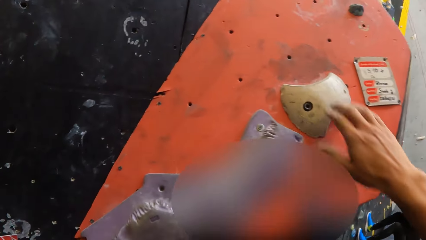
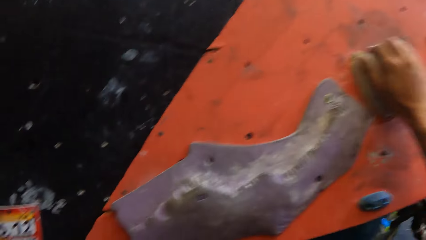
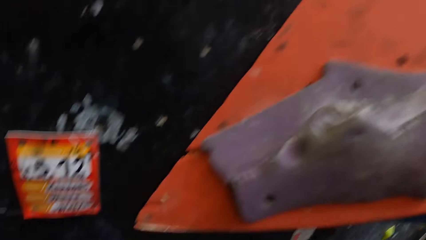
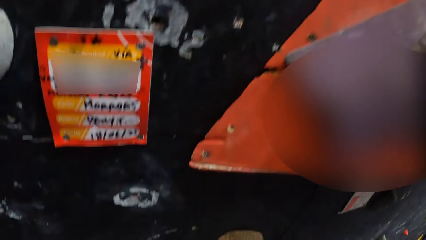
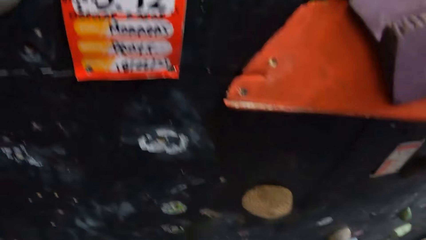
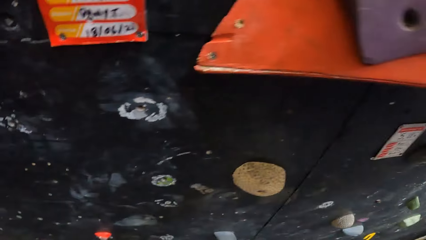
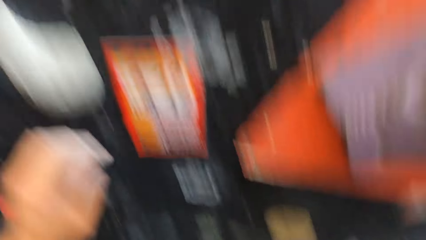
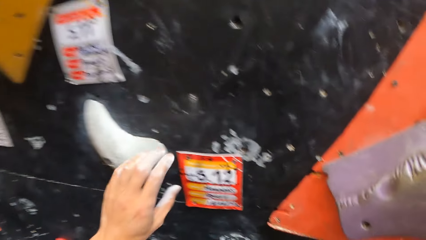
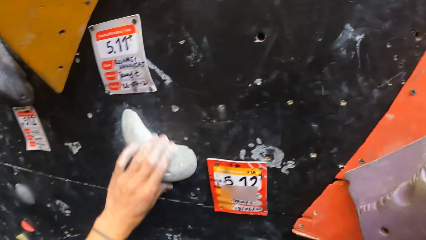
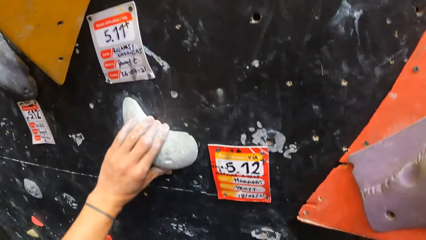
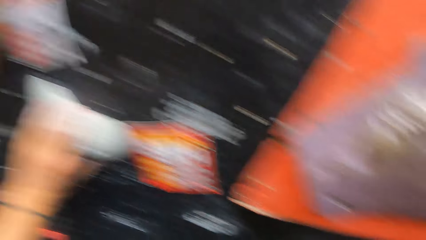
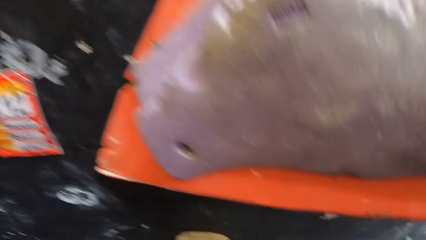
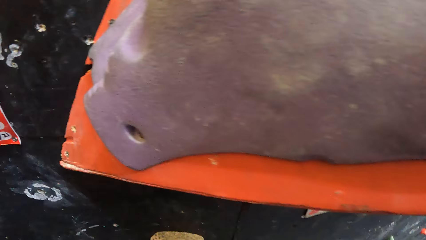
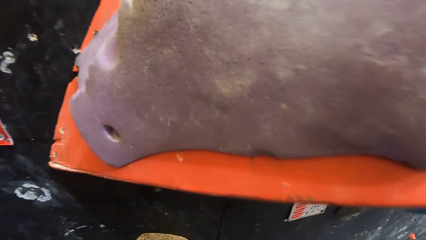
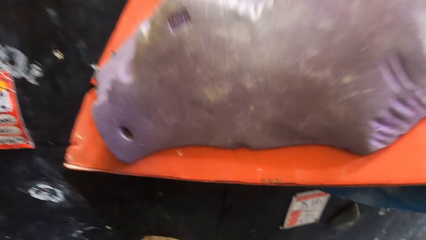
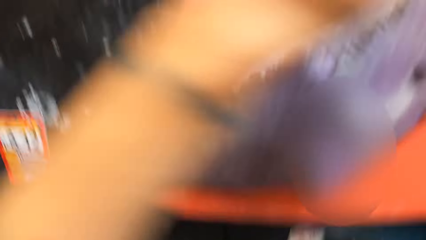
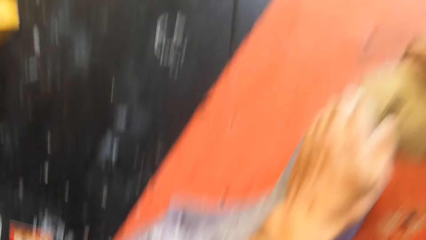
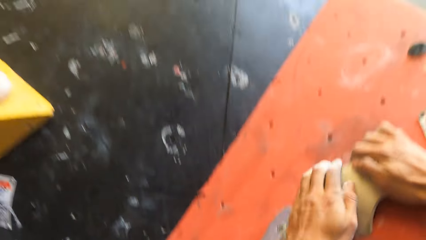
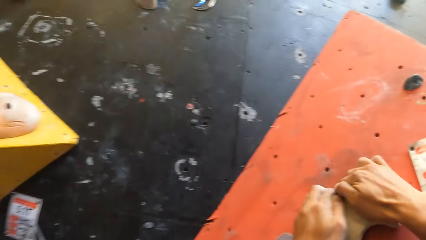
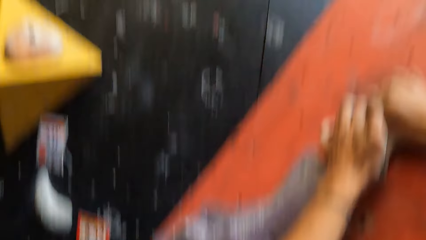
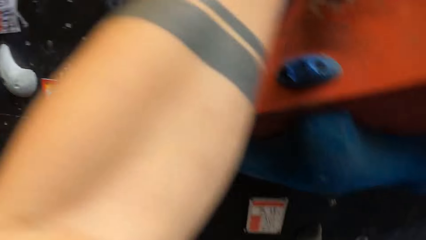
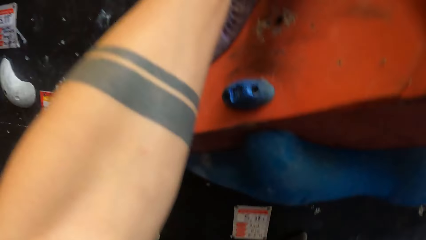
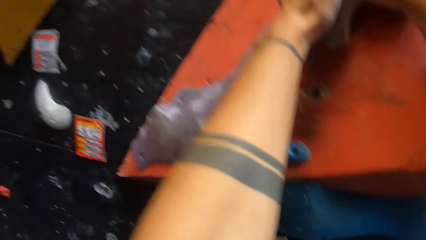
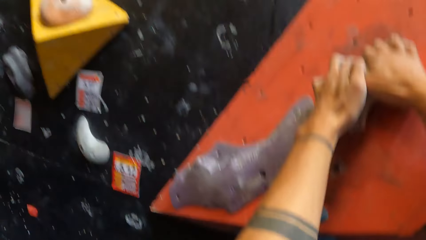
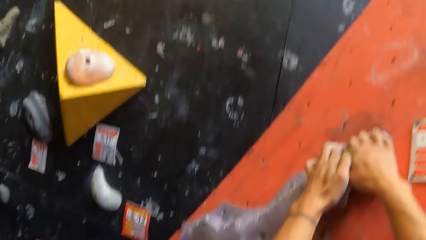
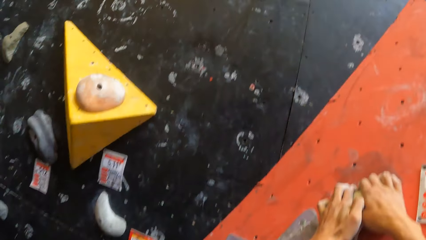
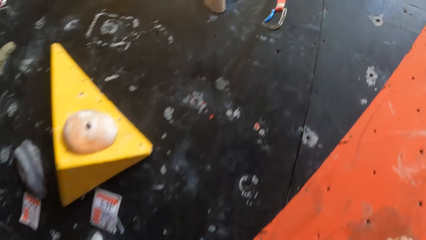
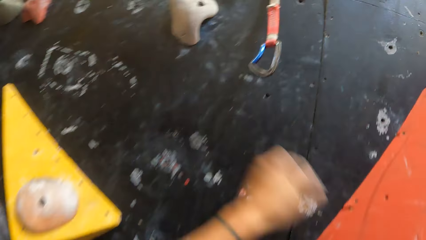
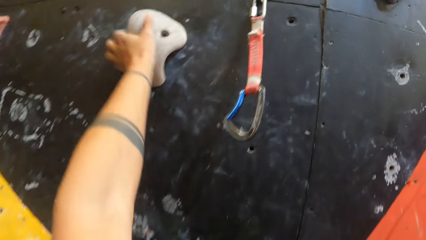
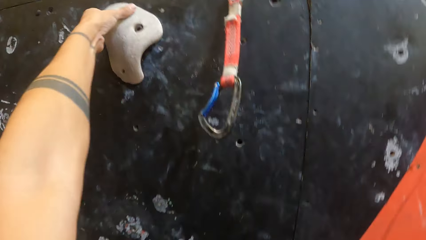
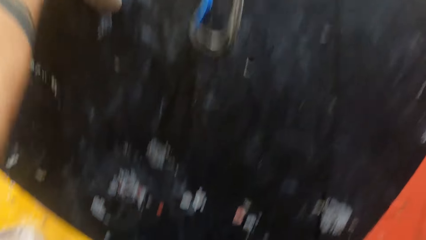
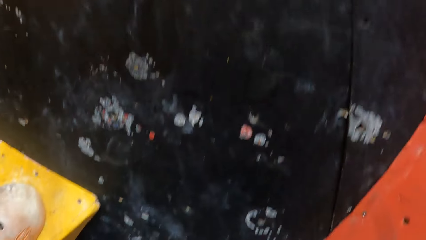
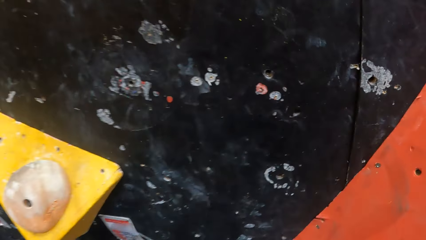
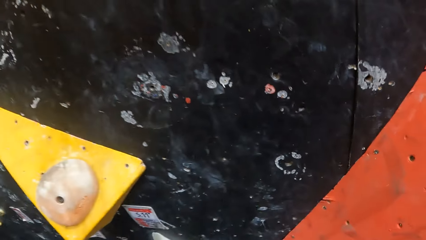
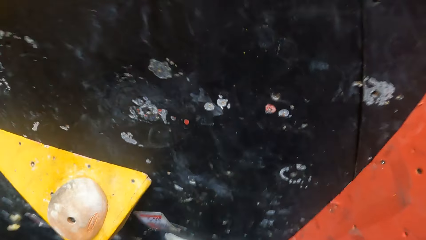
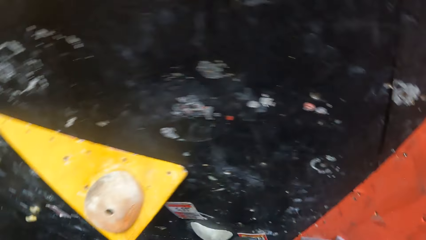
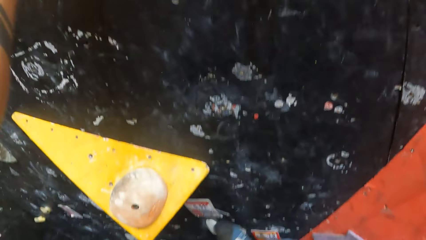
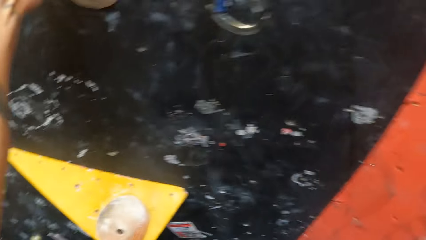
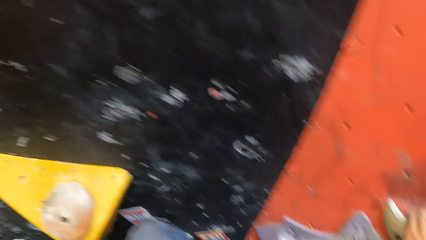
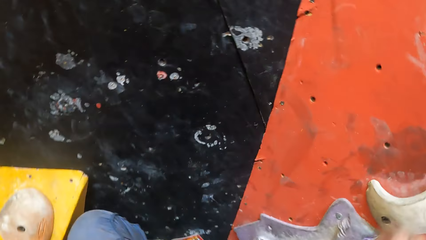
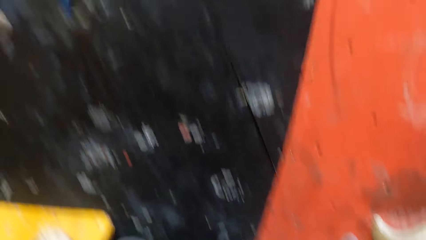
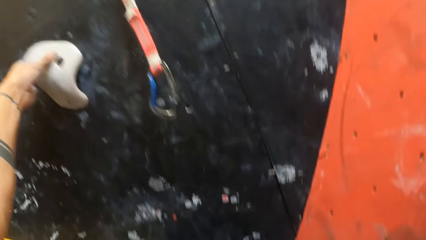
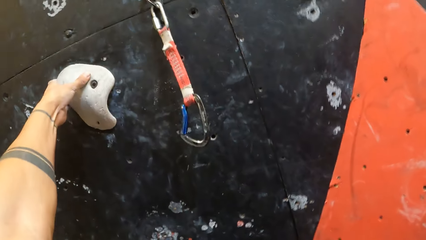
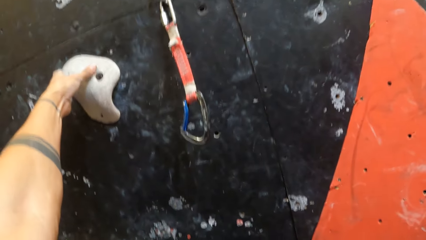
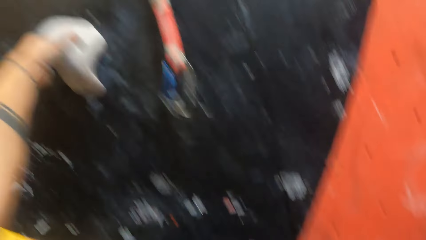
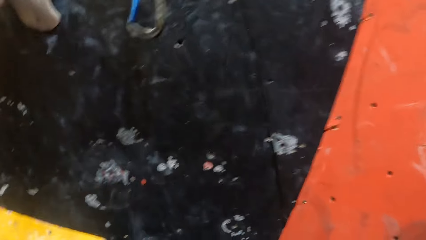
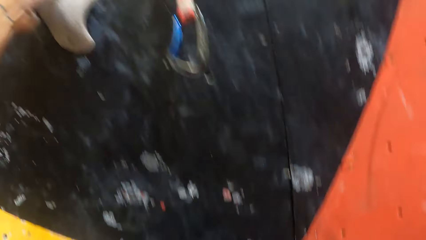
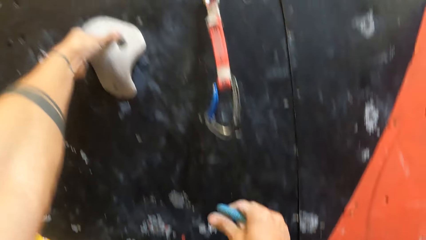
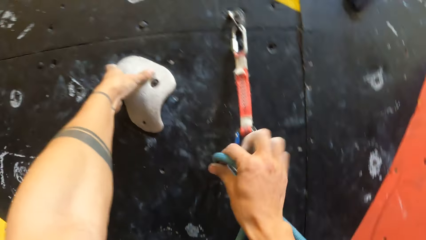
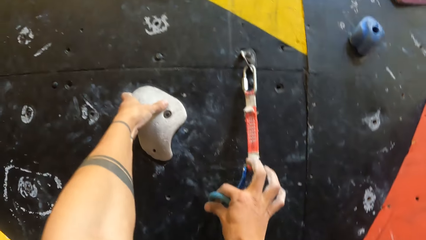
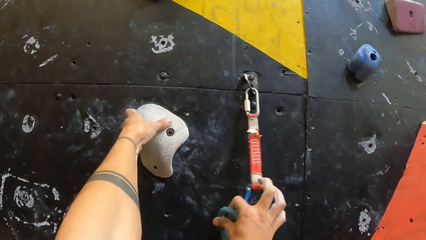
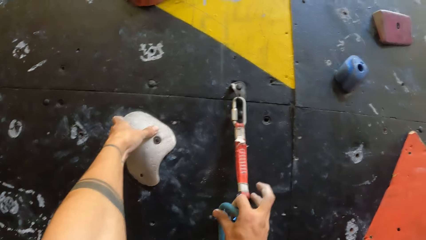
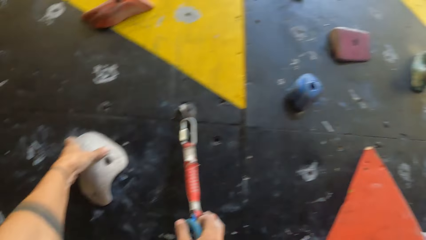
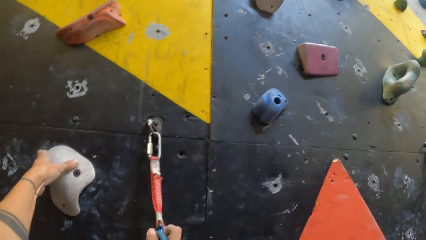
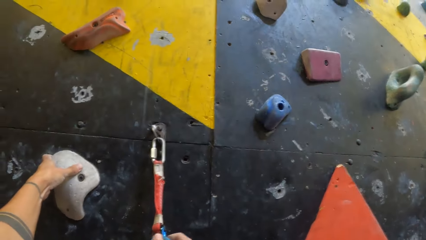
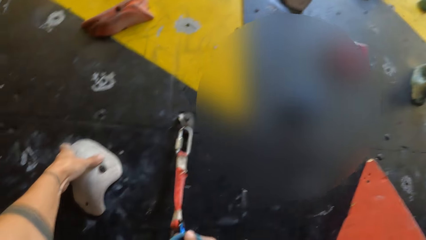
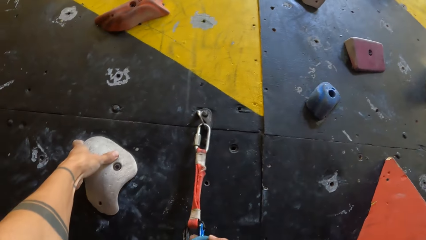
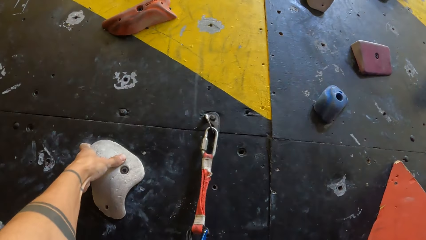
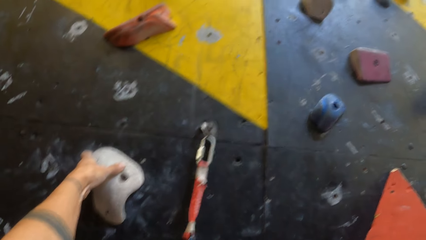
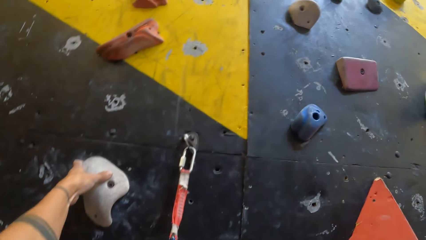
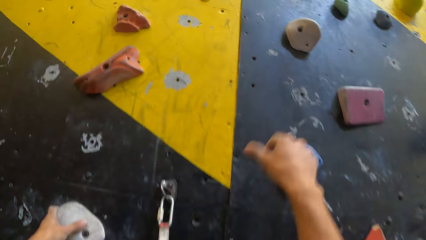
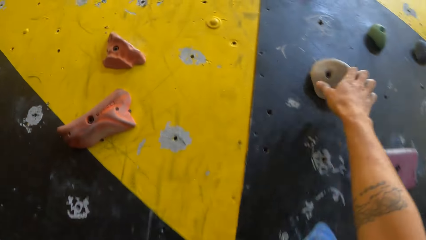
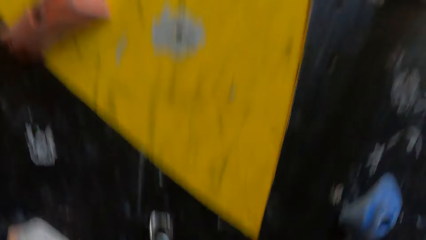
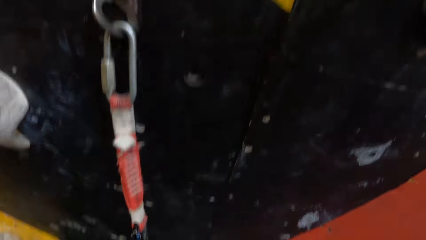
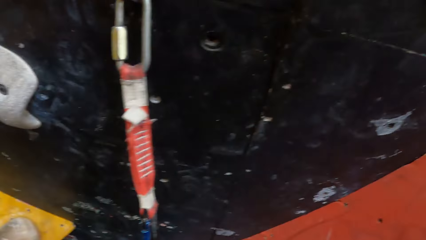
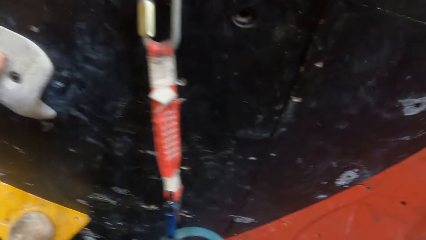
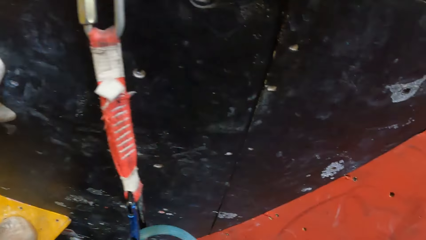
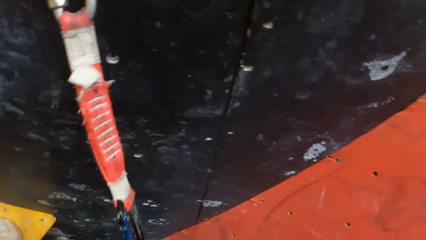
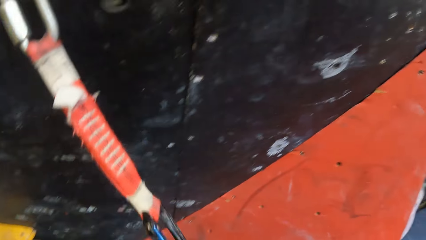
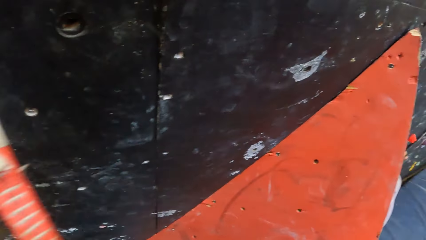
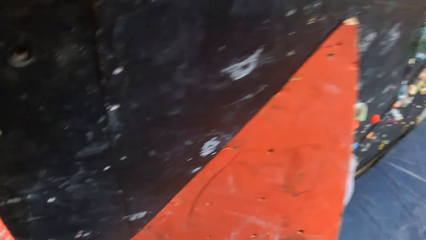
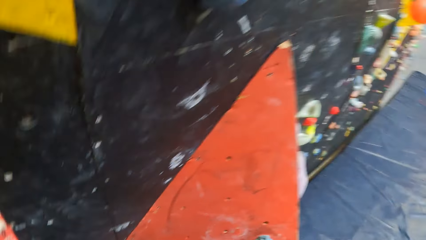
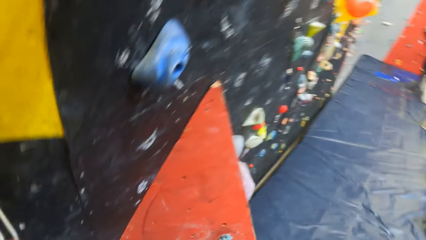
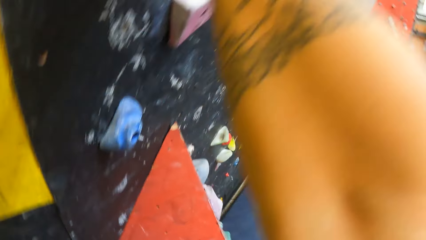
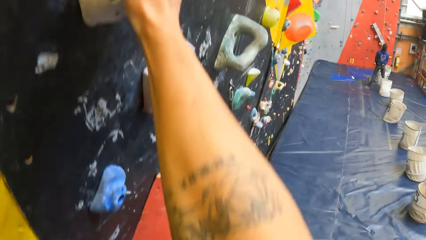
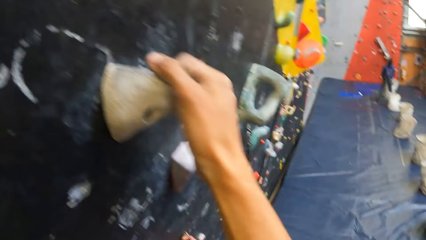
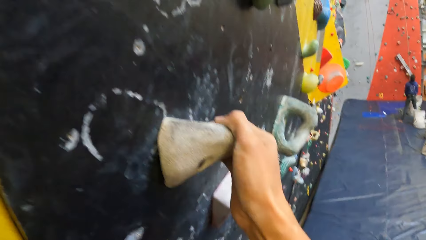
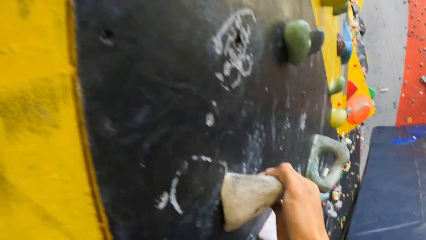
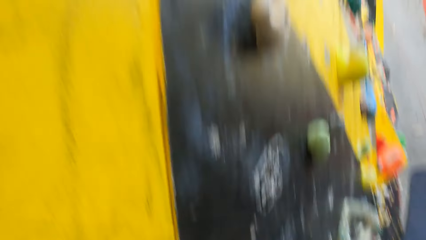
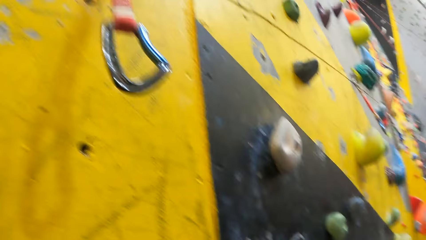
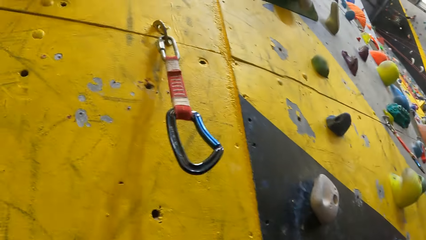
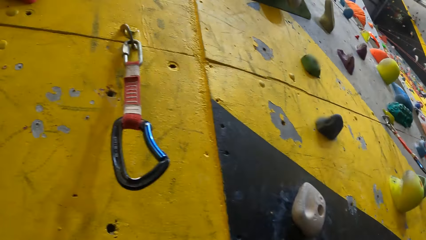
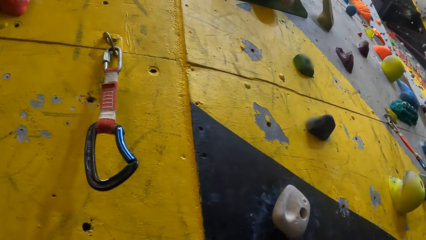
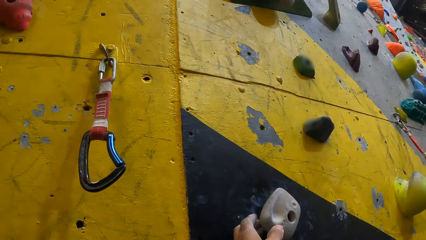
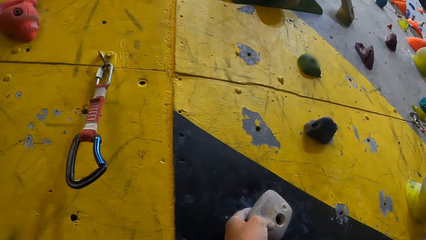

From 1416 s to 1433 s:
The camera wearer holds a climbing hold with the right hand. They climb the climbing wall. They hold a climbing hold with the left hand. They hold a climbing hold with both hands. They hold a climbing hold with the left hand. They put the climbing rope on the quickdraw. They hold a climbing hold with the right hand.
